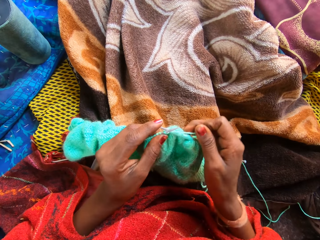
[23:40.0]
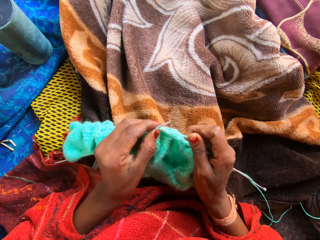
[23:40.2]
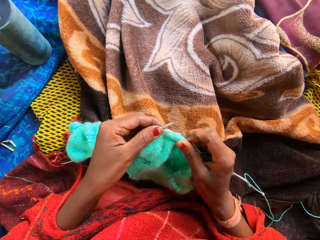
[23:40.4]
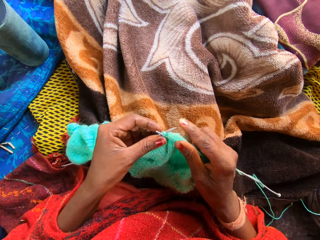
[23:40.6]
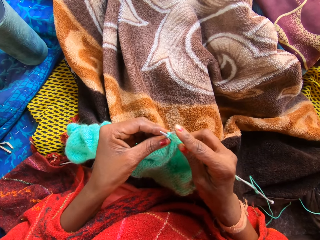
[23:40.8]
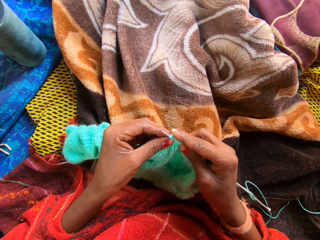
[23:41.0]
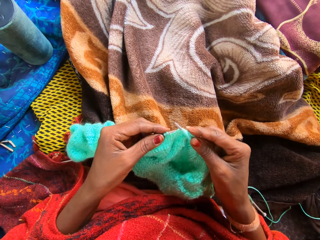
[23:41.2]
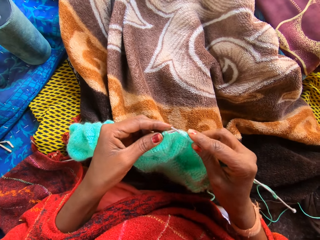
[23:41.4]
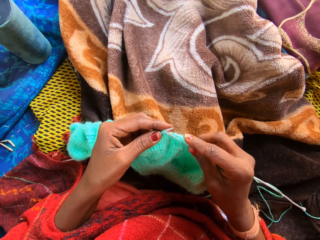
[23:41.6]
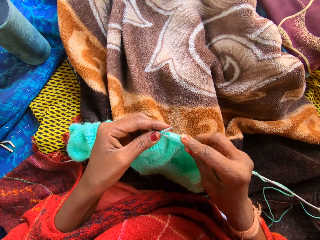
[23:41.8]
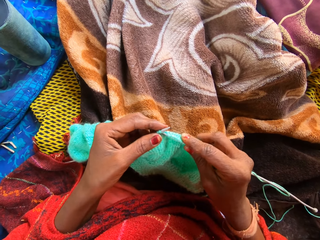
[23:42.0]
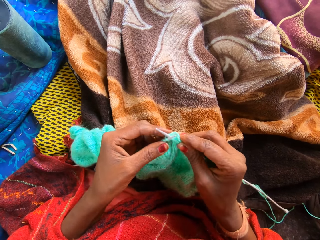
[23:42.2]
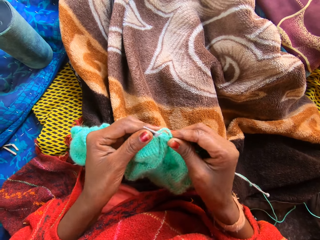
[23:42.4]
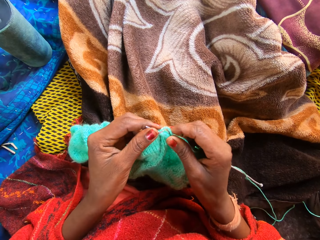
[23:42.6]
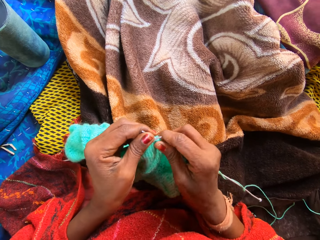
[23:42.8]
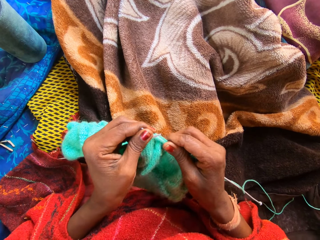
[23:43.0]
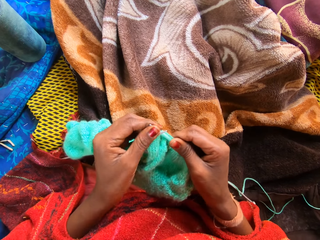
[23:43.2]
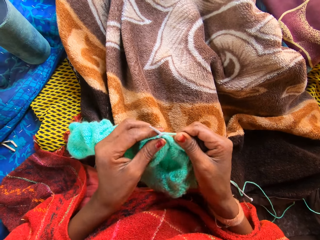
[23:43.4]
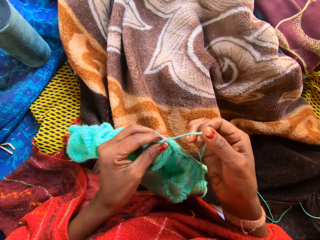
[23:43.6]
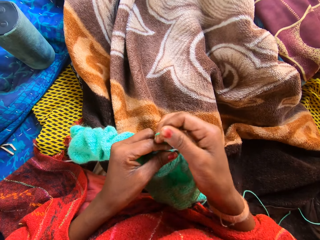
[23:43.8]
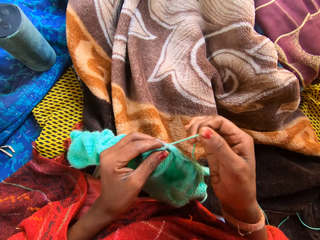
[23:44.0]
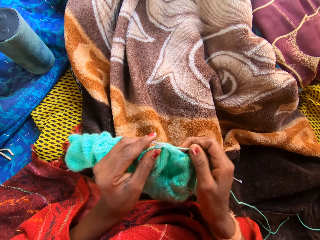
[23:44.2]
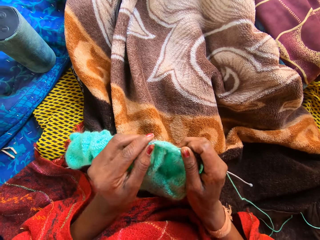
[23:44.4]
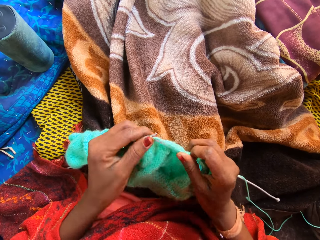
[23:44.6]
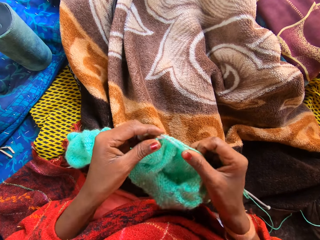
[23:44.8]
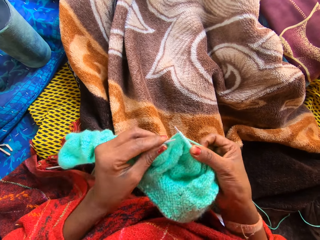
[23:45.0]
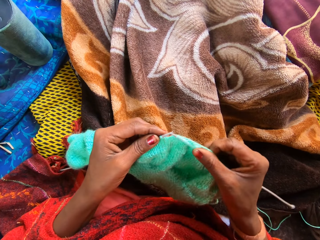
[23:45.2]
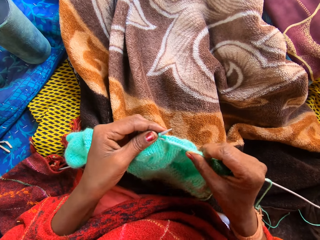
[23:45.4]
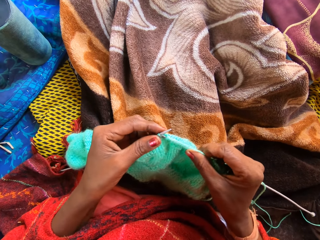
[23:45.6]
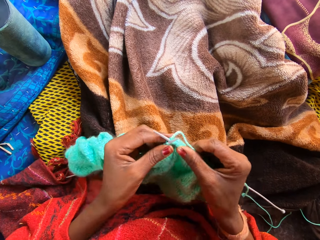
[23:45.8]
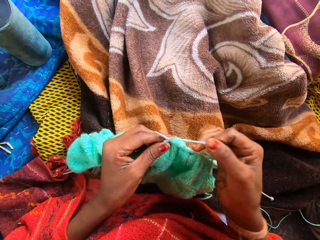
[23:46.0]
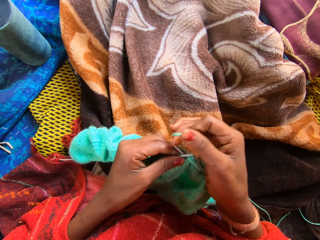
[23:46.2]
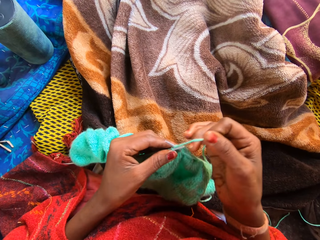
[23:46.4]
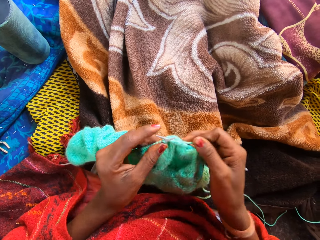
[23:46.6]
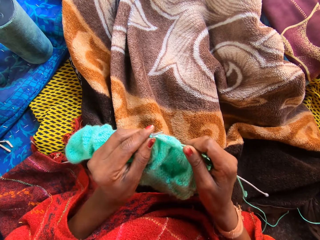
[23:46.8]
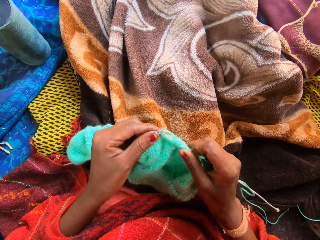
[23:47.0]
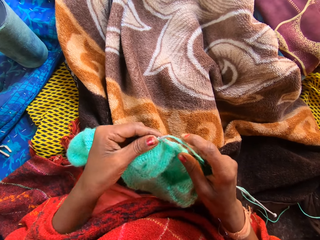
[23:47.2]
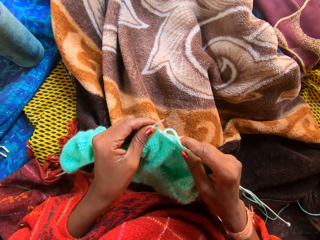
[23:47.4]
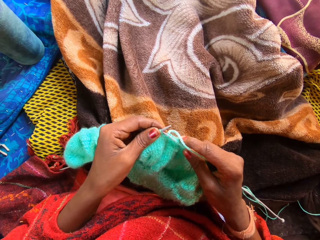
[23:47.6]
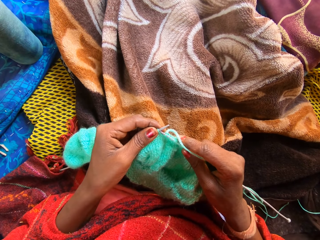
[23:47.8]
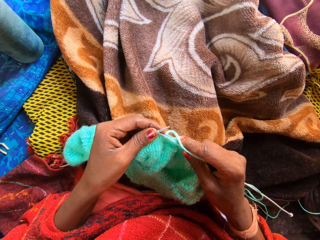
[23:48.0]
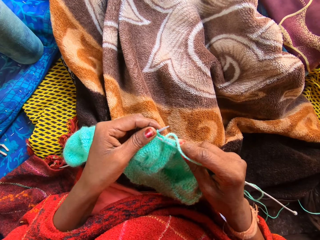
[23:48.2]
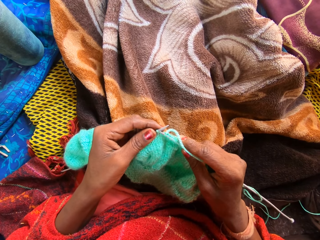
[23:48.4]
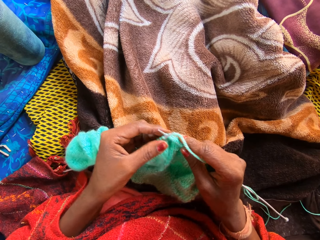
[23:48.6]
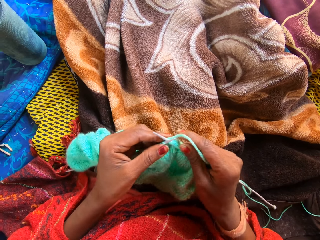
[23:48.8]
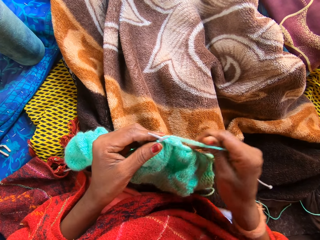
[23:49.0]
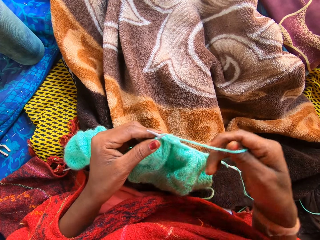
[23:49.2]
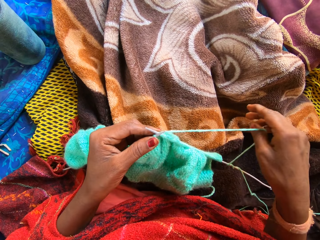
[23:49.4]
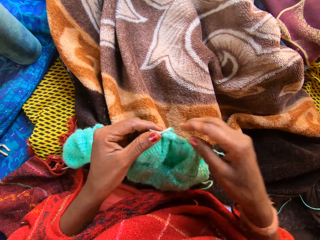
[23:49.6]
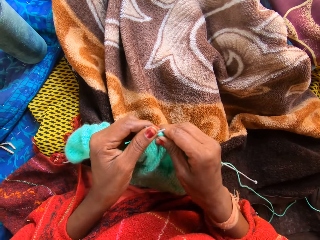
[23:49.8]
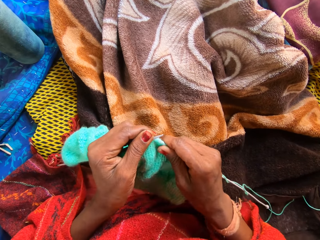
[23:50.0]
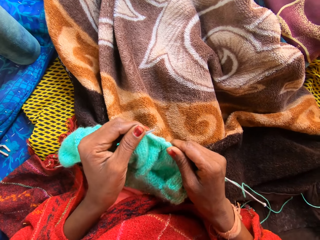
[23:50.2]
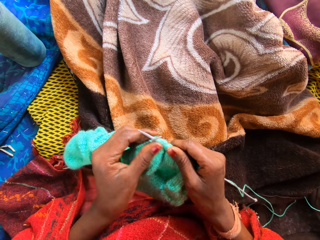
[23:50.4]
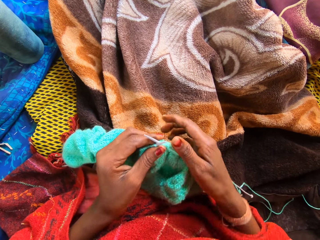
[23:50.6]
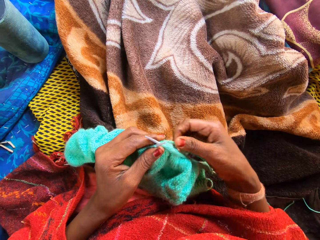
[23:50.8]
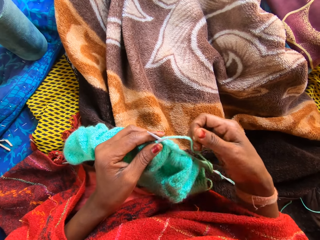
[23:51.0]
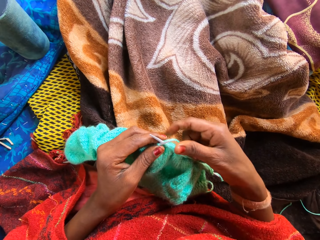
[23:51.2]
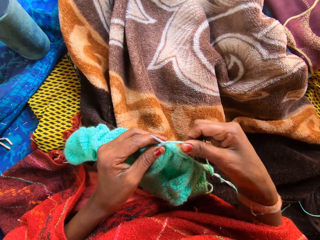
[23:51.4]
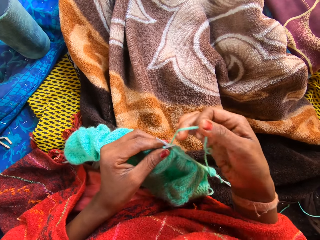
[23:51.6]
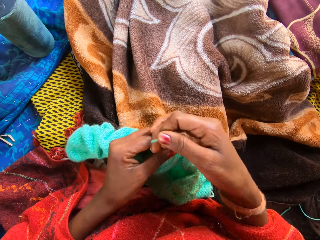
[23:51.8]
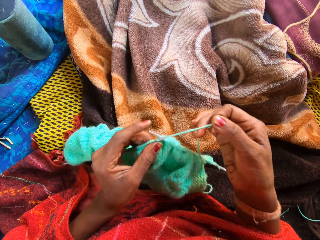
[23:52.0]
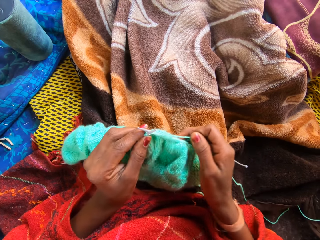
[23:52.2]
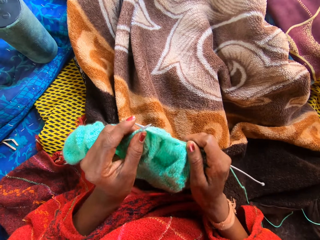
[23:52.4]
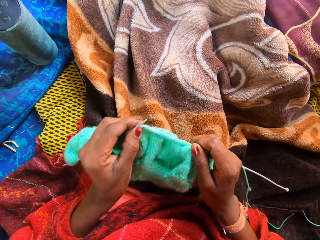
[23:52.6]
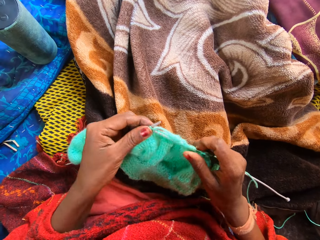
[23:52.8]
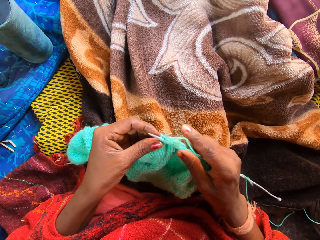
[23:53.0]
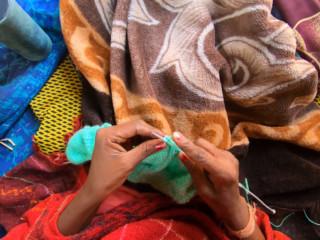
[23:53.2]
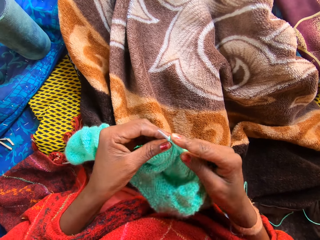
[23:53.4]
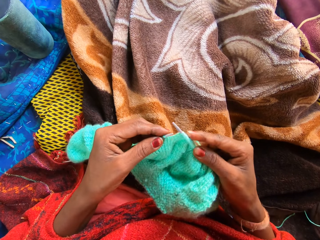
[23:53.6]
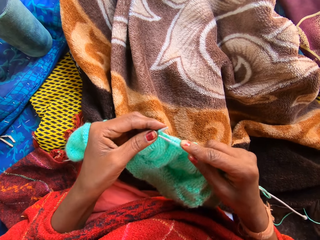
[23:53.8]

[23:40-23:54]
The camera wearer coils a knitting thread on a knitting needle. They knit a fabric with knitting needles. They coil the knitting thread on the knitting needle. They knit the fabric with the knitting needles. They coil the knitting thread on the knitting needle. They knit the fabric with the knitting needles. They stretch the knitting thread. They coil the knitting thread on the knitting needle.

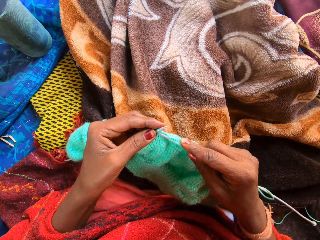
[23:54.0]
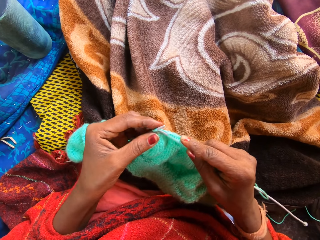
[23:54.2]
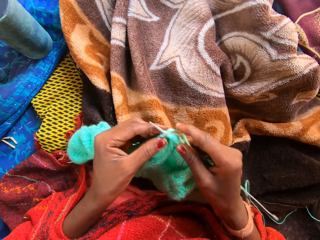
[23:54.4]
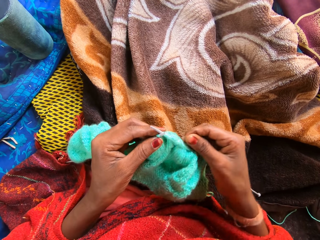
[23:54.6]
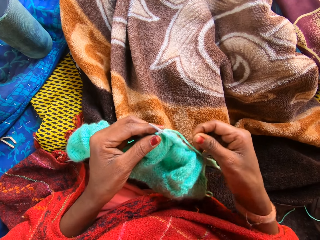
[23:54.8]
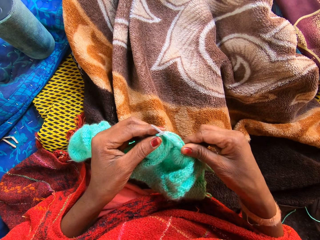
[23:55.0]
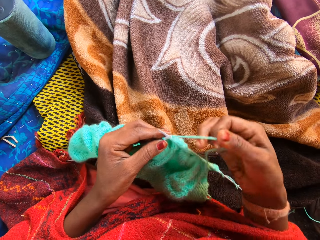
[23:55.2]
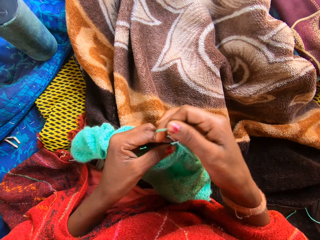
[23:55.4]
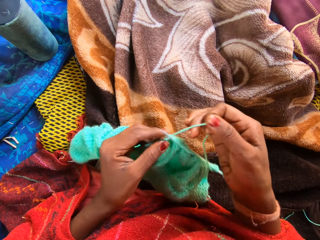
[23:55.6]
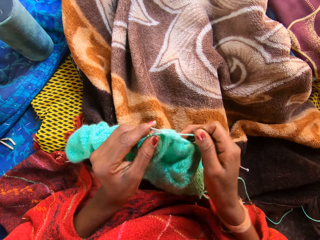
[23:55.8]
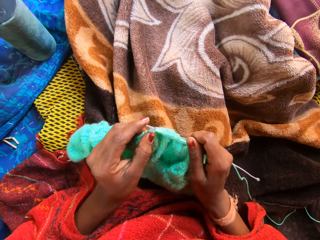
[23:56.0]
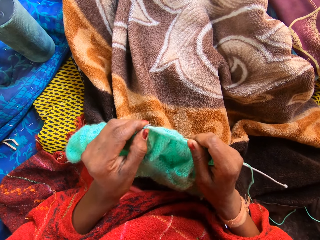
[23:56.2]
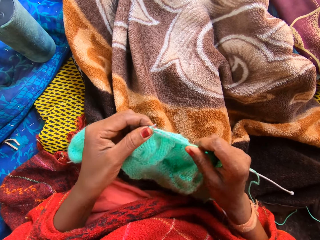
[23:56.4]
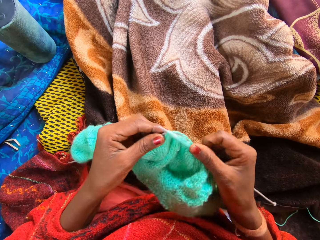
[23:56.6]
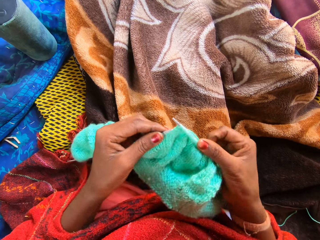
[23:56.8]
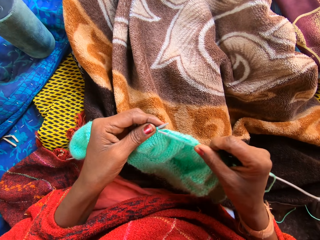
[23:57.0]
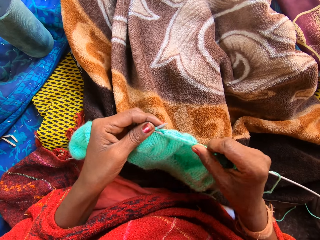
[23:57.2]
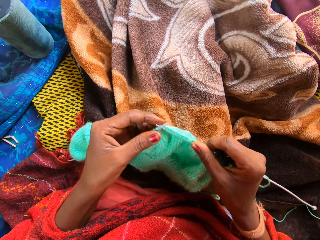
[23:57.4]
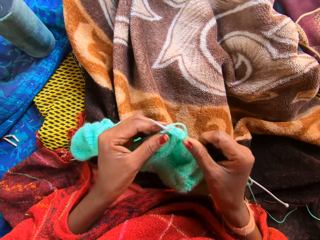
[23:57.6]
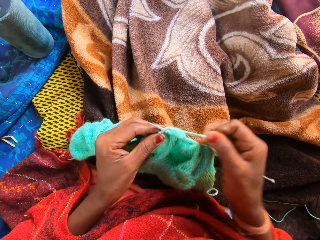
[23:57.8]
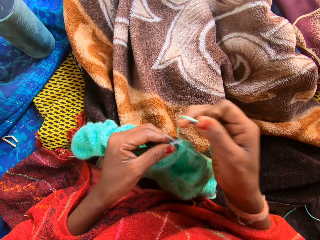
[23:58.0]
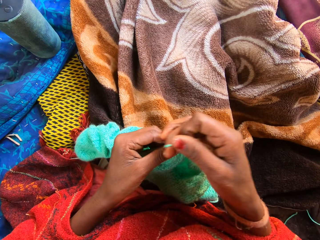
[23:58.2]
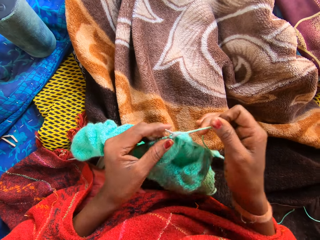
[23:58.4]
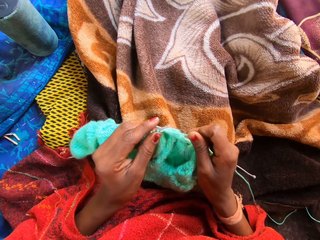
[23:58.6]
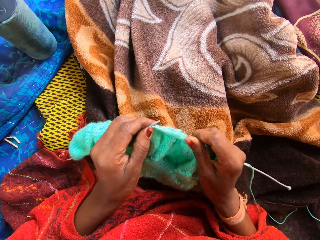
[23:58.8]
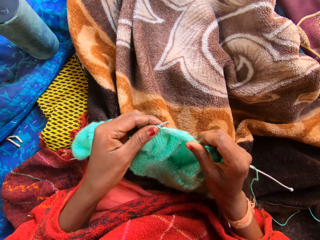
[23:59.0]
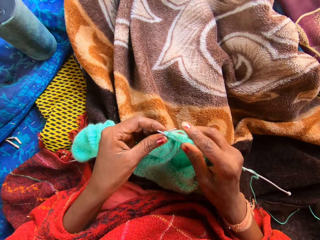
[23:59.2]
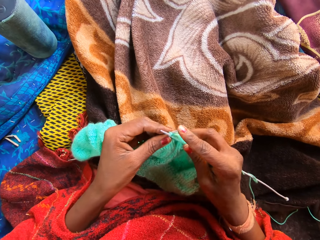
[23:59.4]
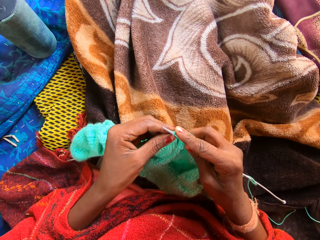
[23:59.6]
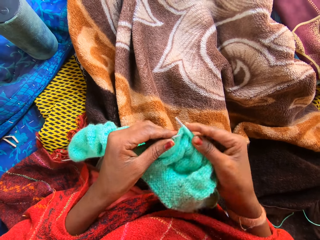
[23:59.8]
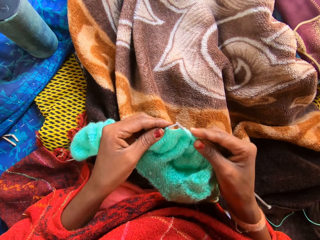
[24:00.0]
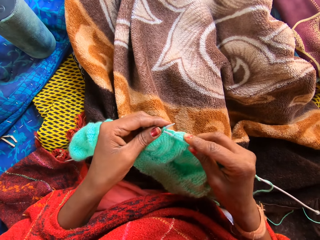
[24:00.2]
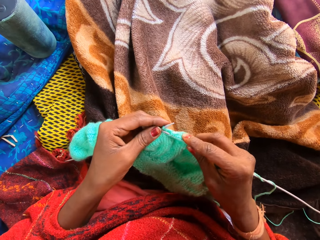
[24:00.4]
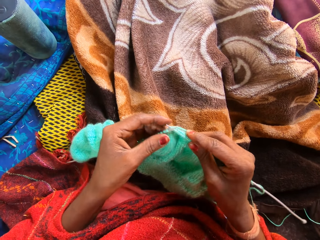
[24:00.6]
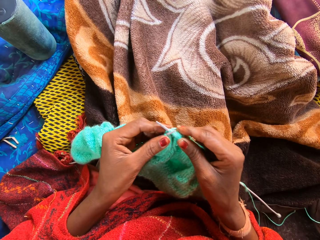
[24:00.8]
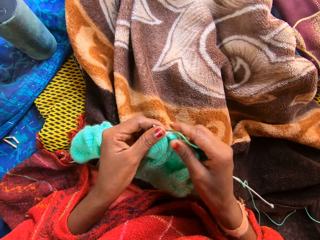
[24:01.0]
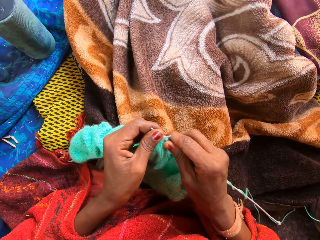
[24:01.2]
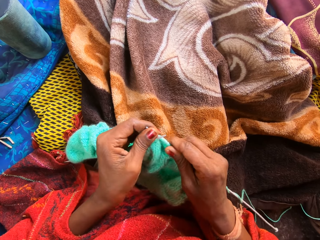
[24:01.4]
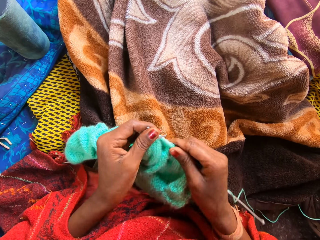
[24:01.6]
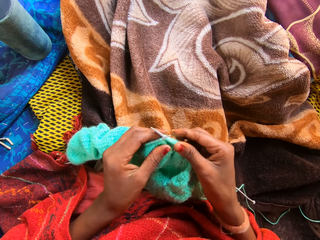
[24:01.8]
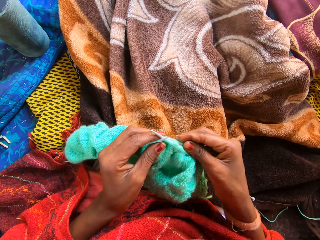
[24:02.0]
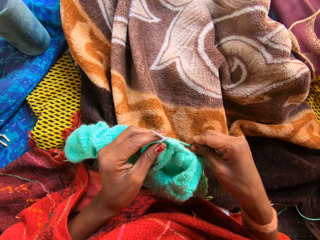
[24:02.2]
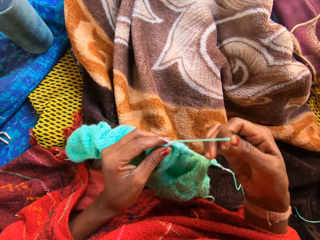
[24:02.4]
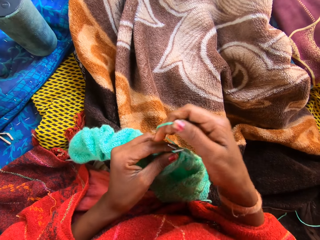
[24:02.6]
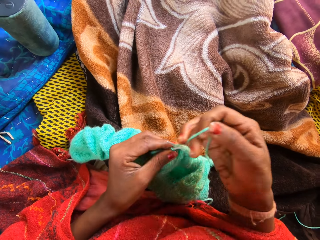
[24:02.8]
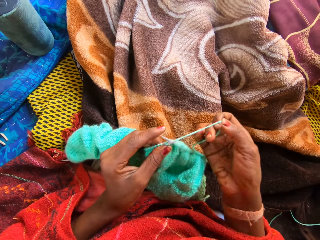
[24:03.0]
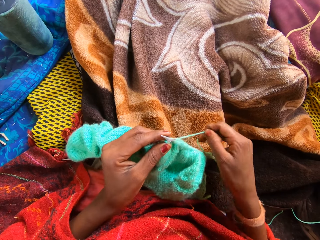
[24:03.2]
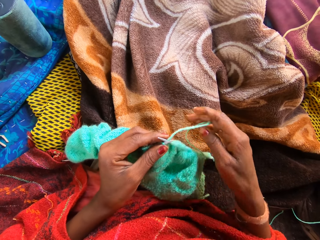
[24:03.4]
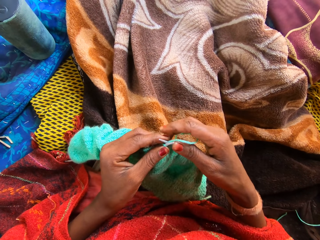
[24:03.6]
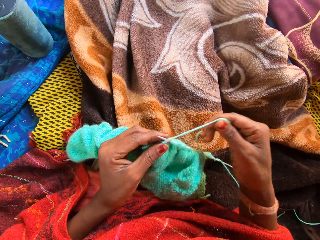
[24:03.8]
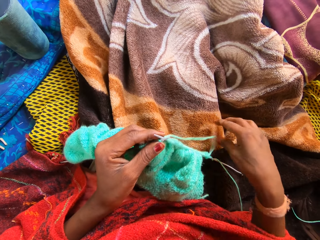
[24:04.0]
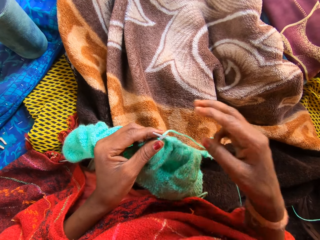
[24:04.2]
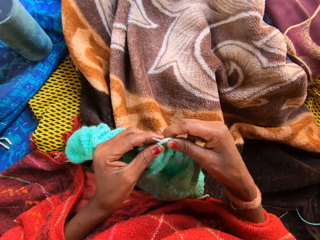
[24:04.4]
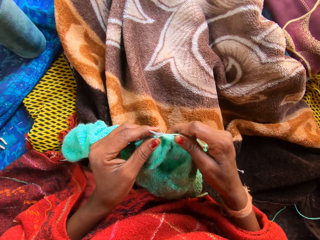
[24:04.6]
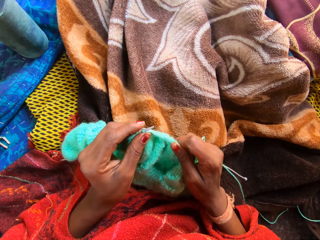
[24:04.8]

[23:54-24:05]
The camera wearer knits a fabric with knitting needles. They coil a knitting thread on a knitting needle. They knit the fabric with the knitting needles. They coil the knitting thread on the knitting needle. They knit the fabric with the knitting needles. They coil the knitting thread on the knitting needle.
